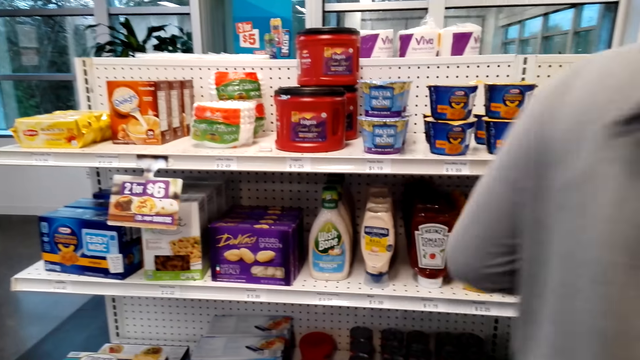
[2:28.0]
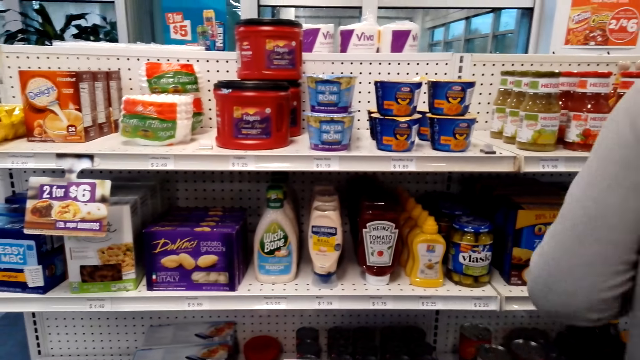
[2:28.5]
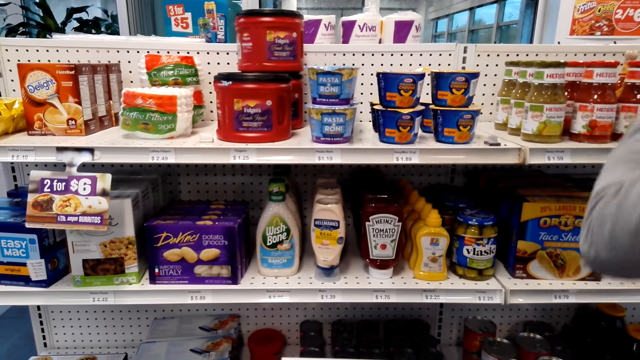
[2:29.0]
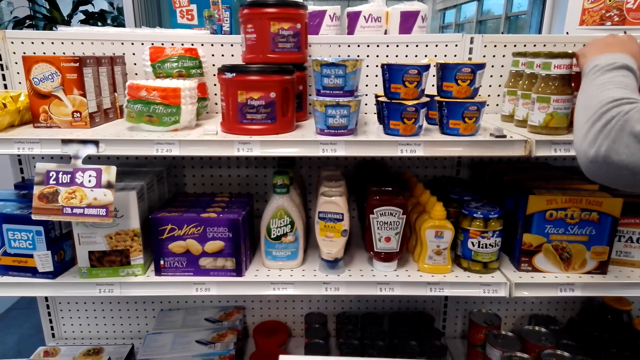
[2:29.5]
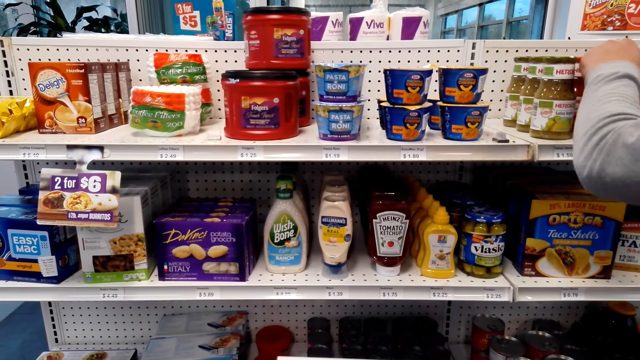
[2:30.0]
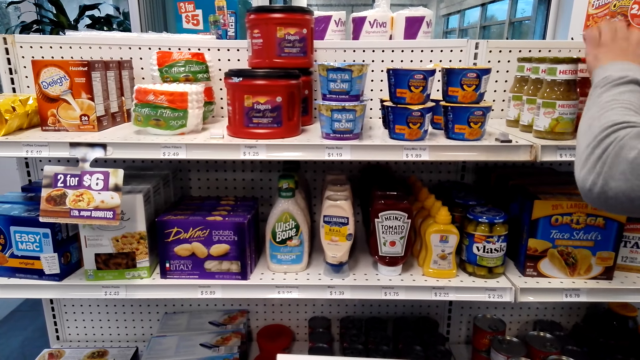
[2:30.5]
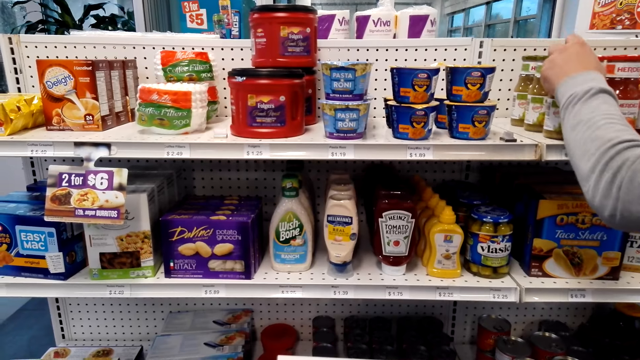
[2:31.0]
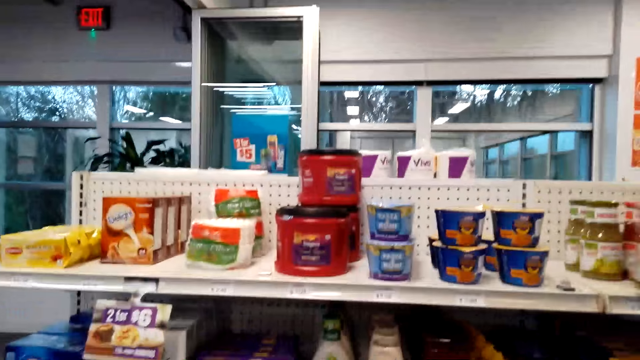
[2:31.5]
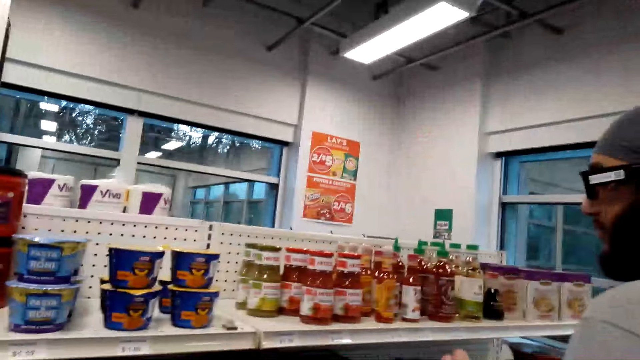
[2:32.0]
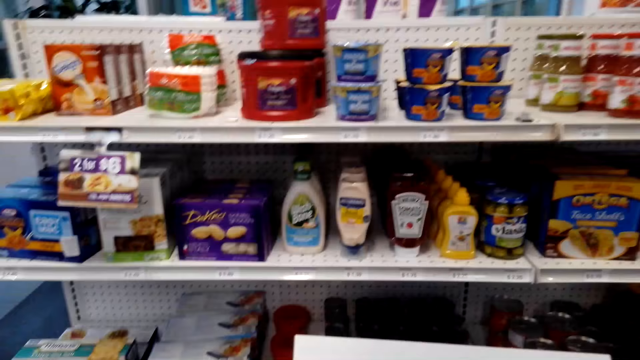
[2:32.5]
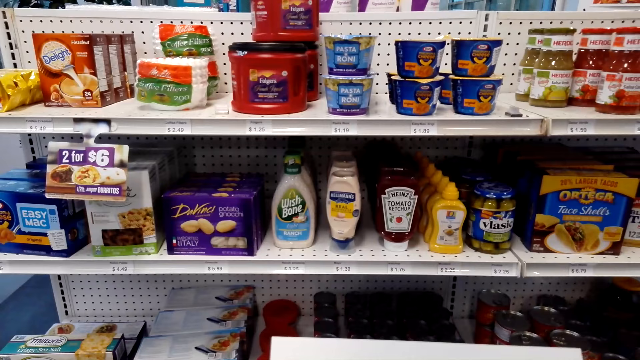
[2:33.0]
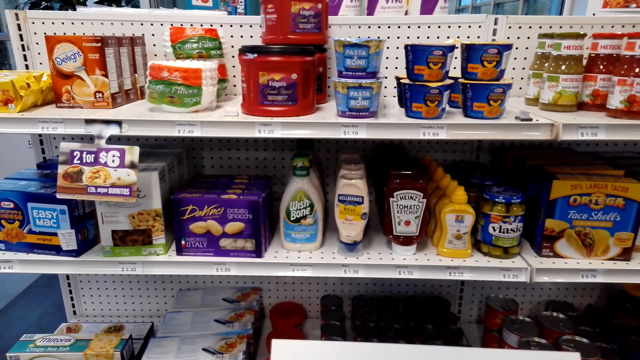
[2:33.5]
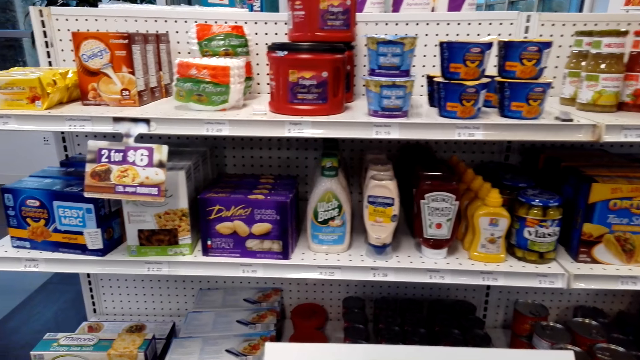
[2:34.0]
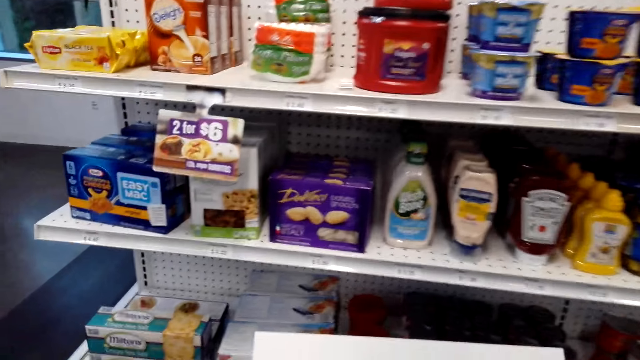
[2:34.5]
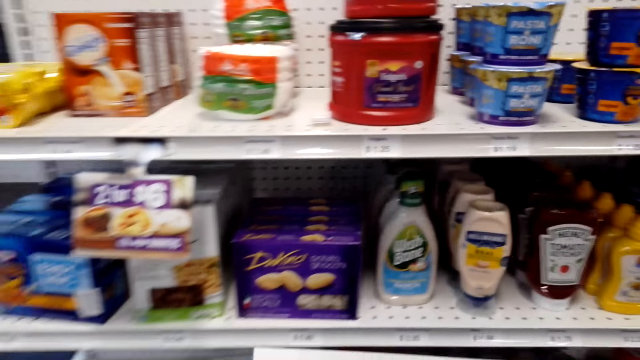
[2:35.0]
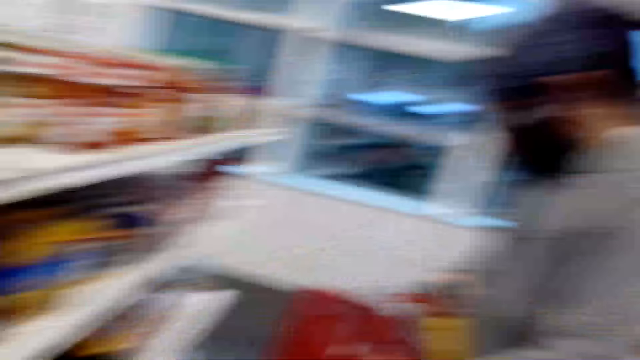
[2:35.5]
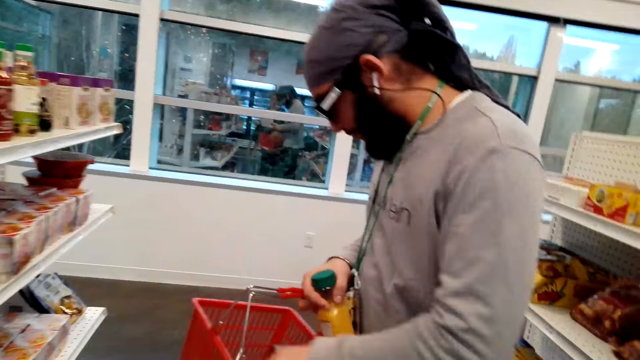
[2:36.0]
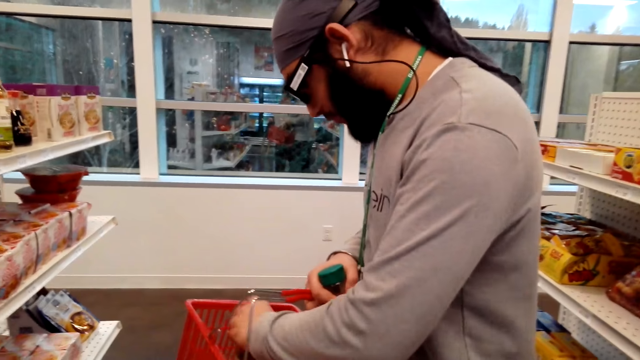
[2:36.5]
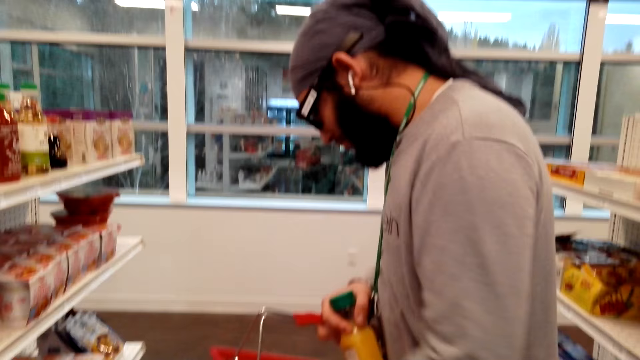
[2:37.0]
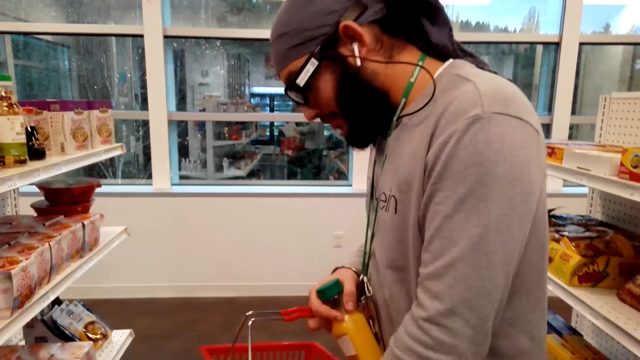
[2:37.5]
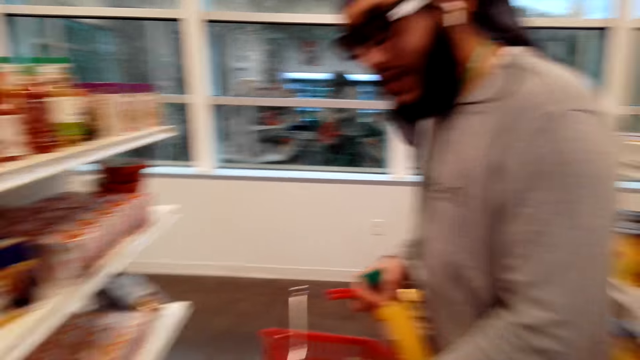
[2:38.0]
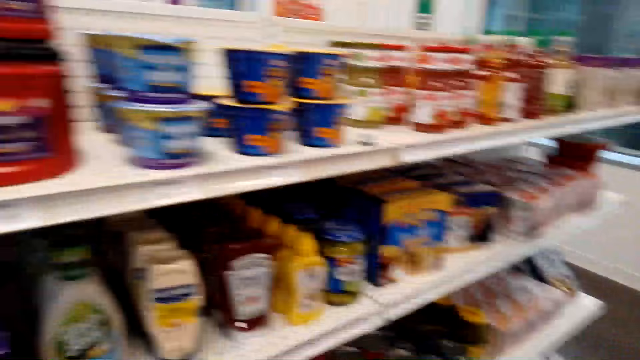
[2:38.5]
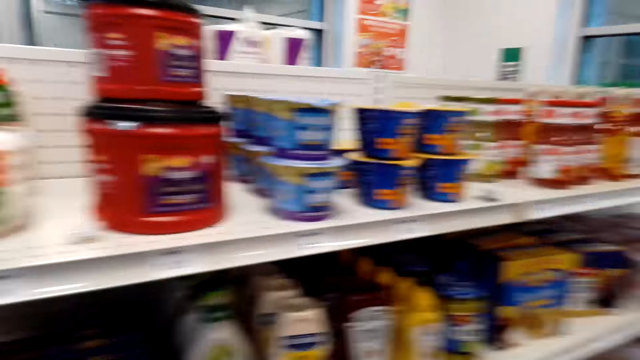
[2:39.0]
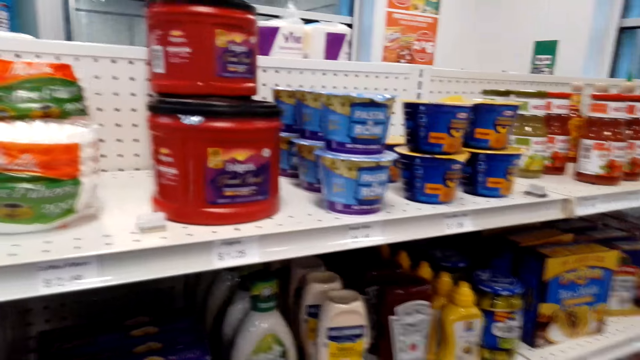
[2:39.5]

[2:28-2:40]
A person walks around. The person picks up an item. The camera wearer looks on. The person arranges items in the basket.

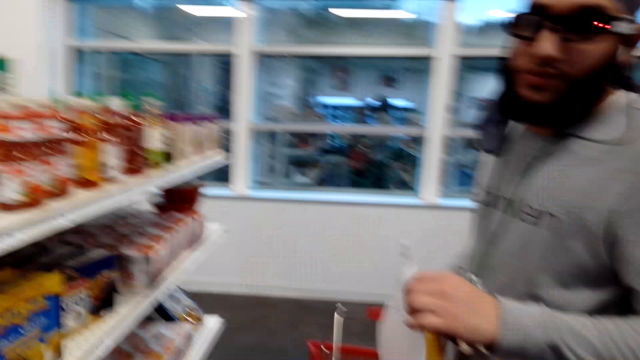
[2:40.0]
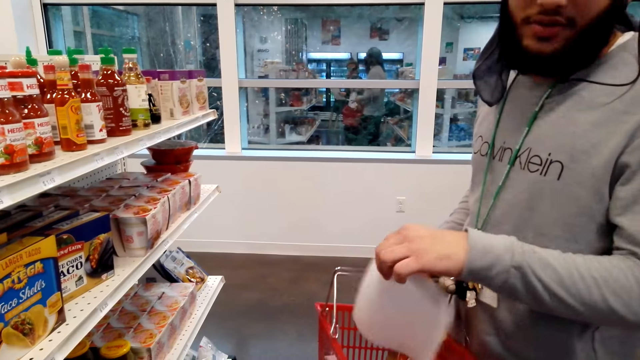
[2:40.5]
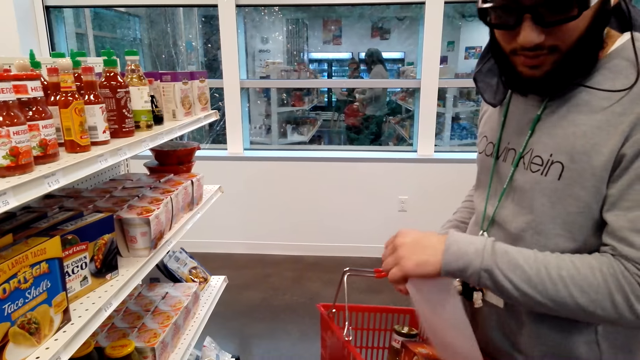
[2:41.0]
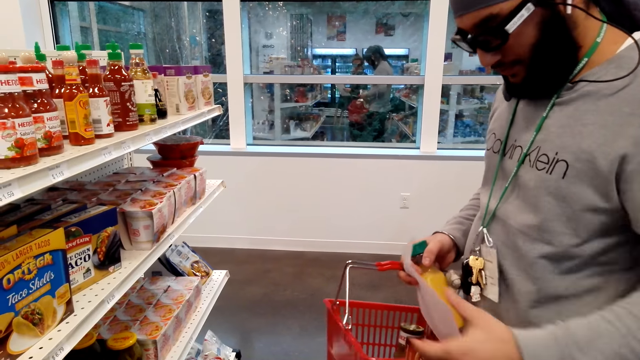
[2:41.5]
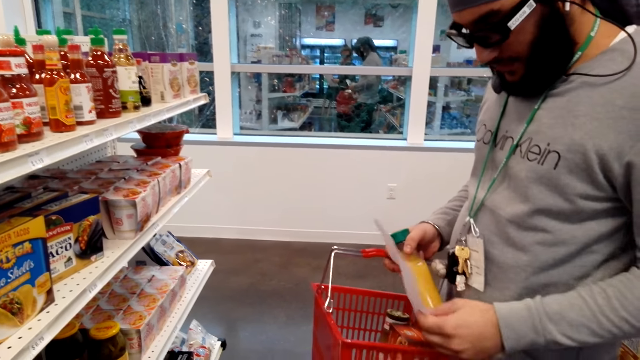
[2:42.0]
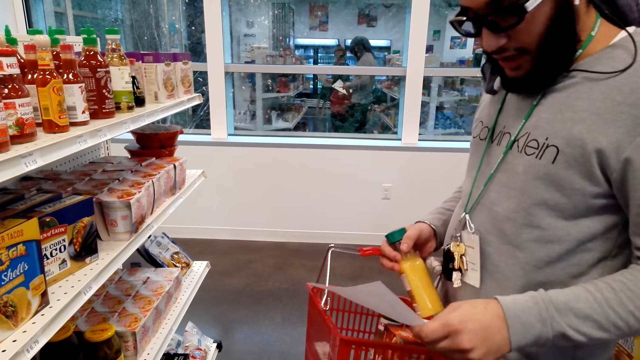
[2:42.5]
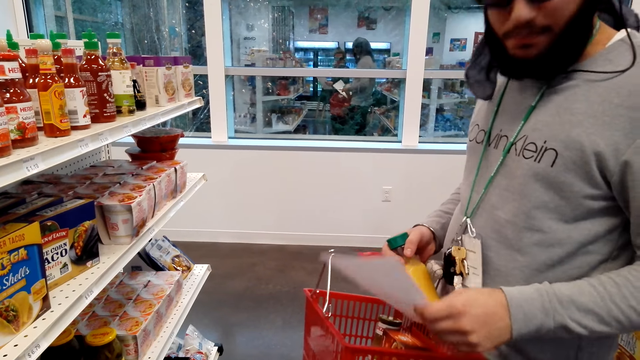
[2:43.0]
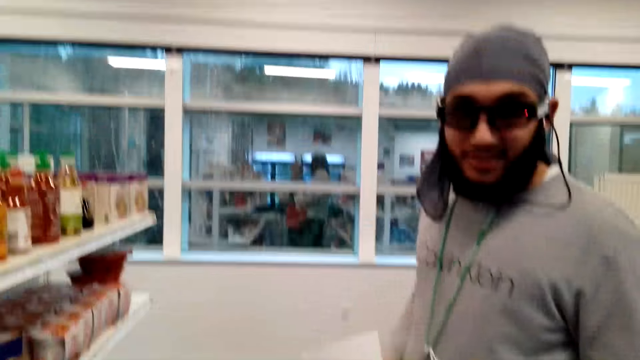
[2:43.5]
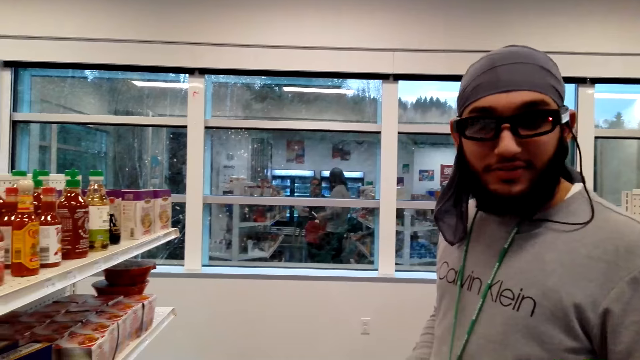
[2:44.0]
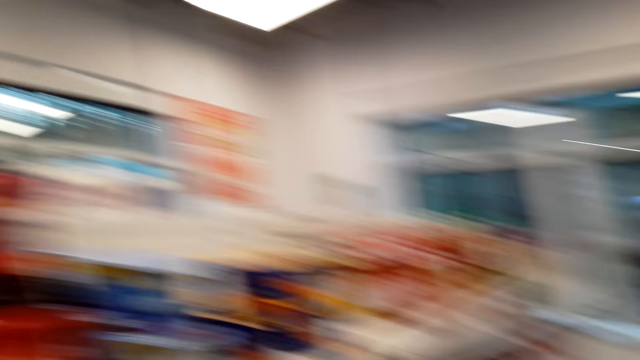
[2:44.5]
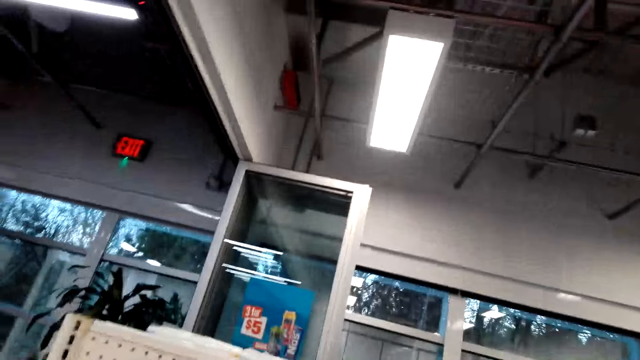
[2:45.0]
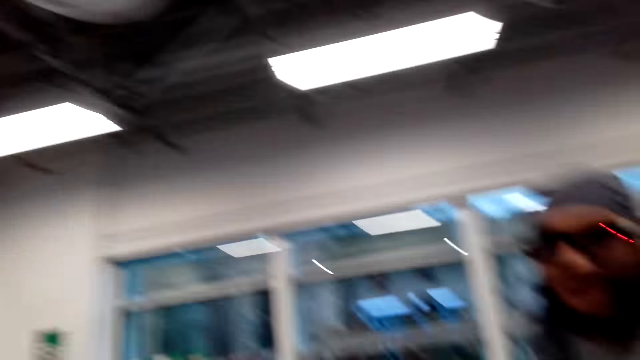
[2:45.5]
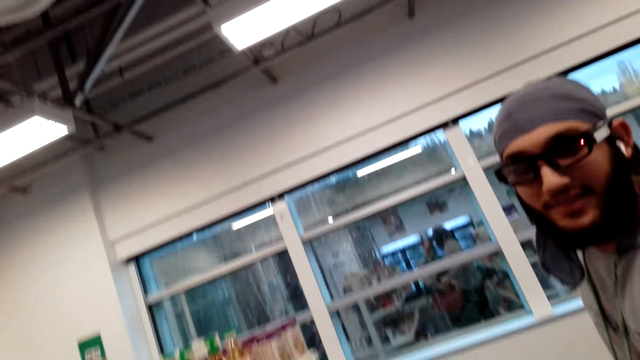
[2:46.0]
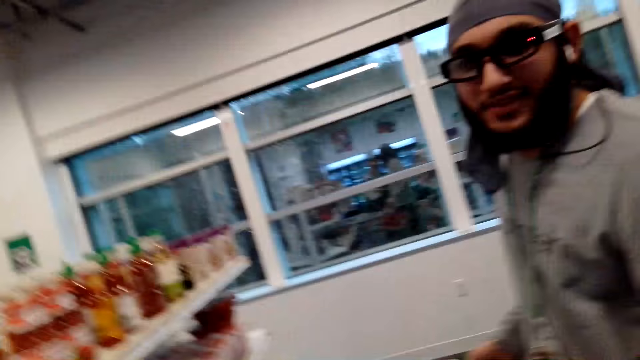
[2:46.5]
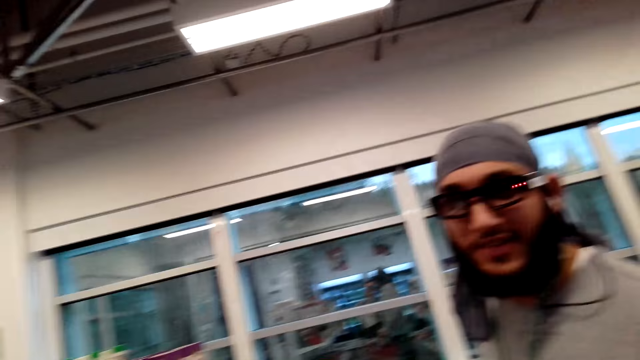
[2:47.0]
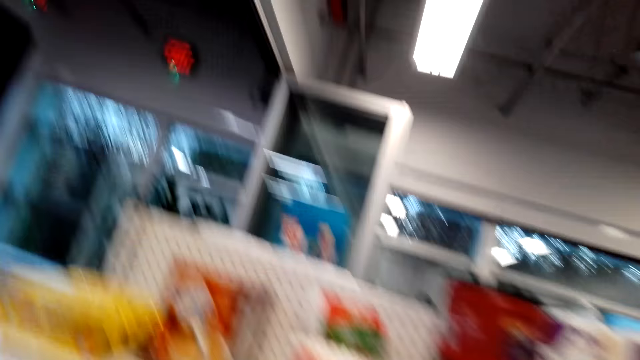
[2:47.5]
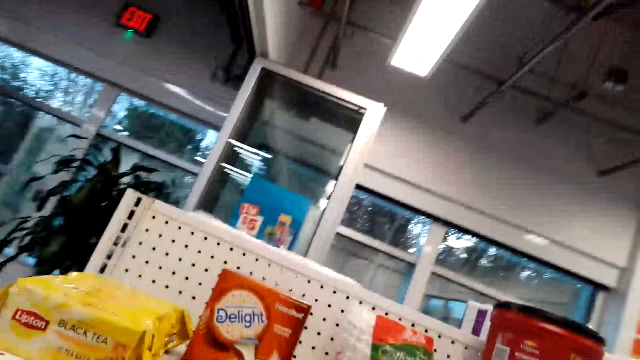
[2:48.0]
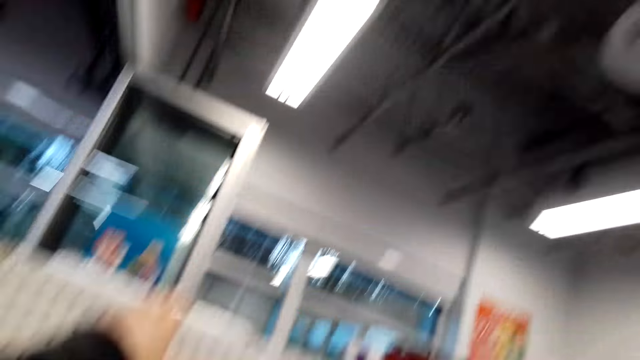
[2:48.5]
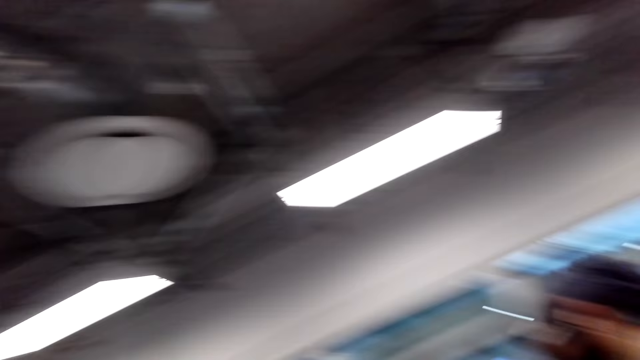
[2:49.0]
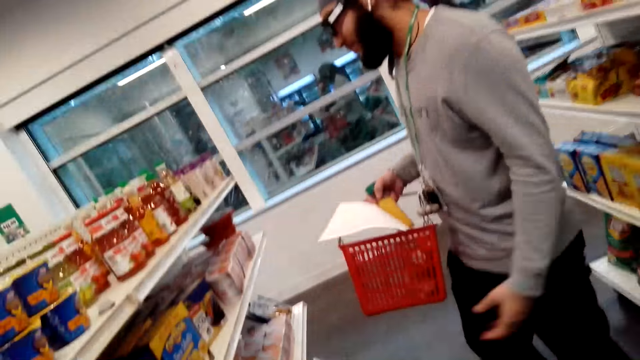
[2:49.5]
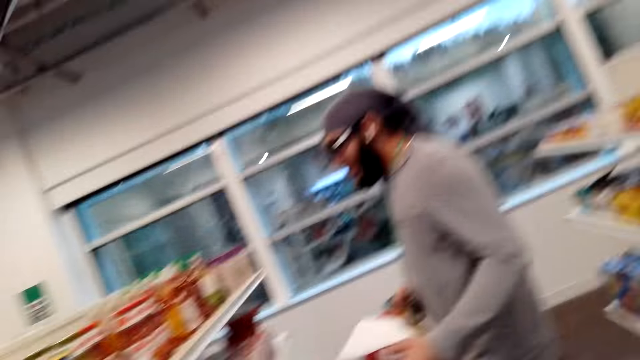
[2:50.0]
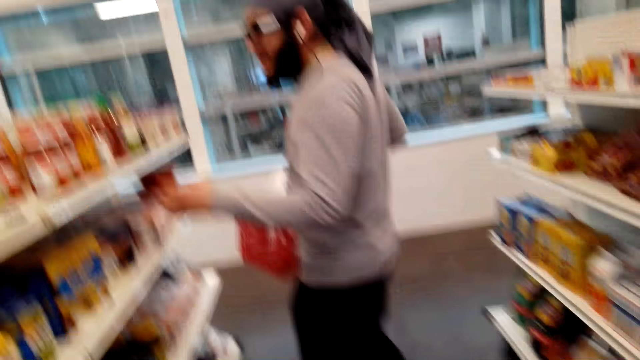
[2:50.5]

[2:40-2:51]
The camera wearer interacts with a person.
